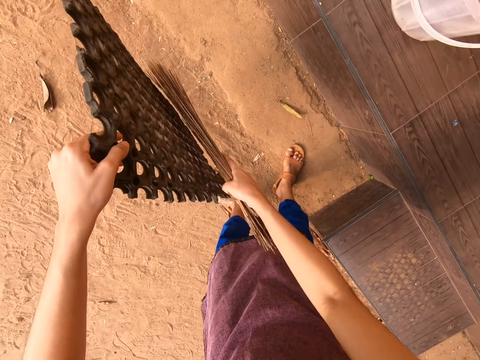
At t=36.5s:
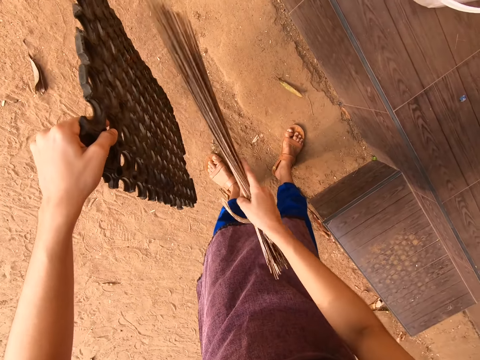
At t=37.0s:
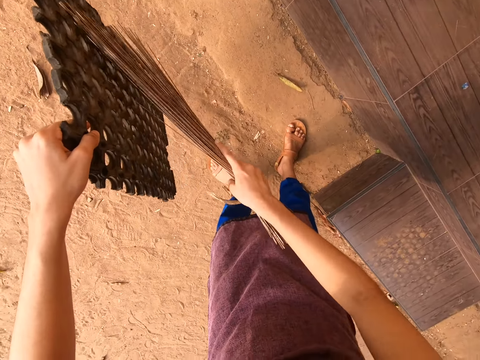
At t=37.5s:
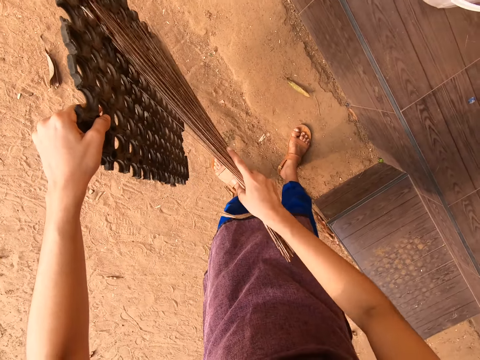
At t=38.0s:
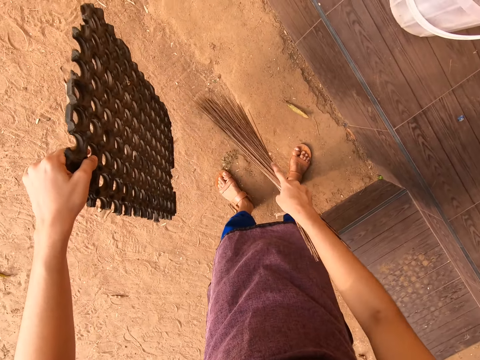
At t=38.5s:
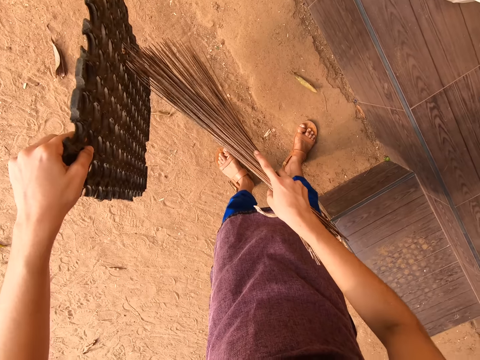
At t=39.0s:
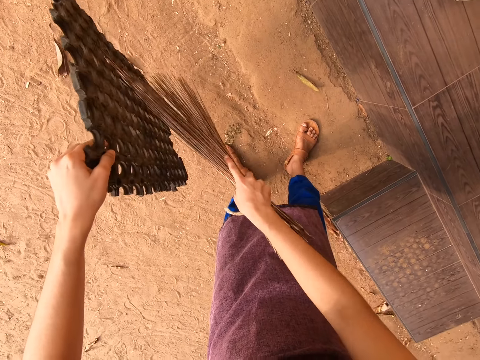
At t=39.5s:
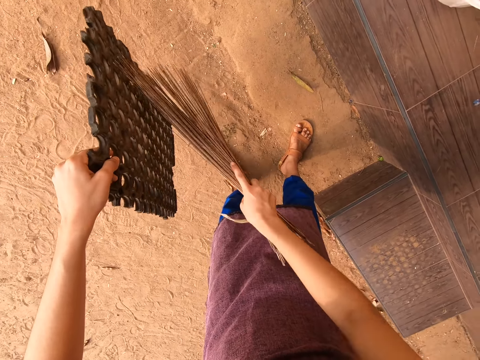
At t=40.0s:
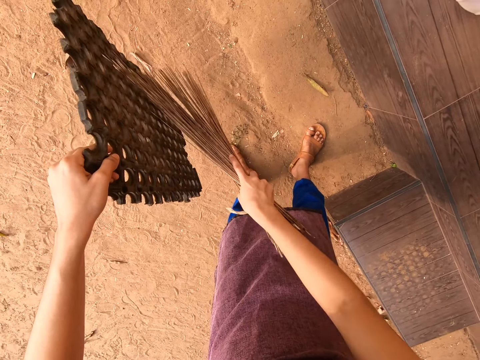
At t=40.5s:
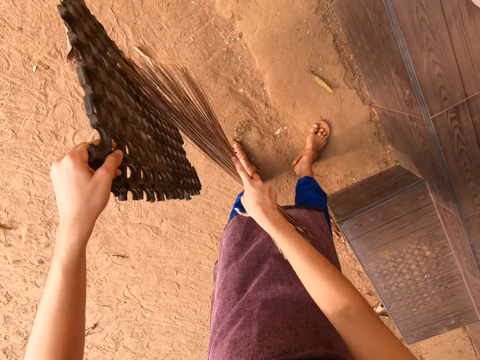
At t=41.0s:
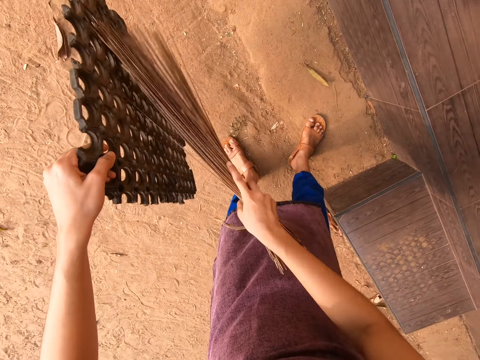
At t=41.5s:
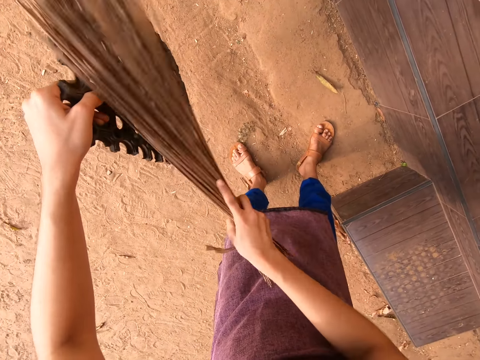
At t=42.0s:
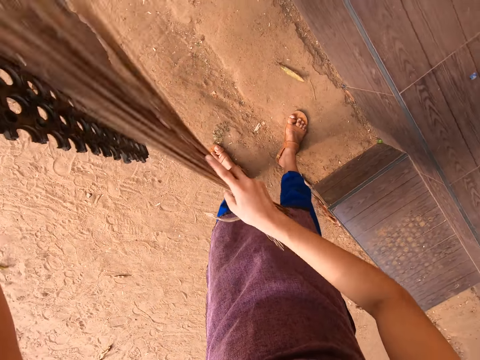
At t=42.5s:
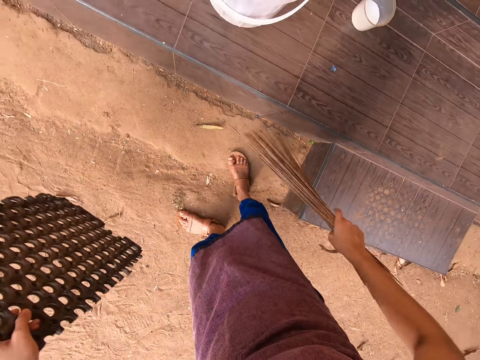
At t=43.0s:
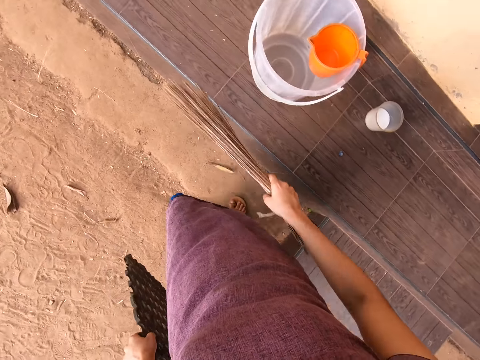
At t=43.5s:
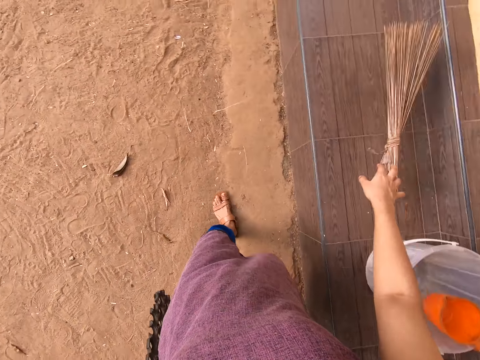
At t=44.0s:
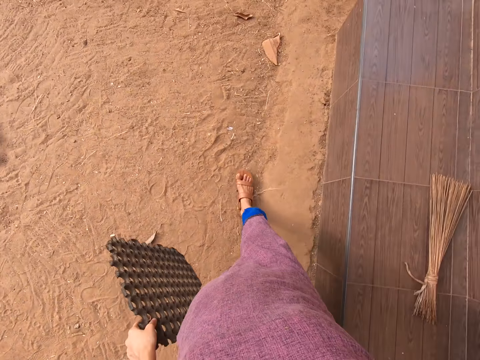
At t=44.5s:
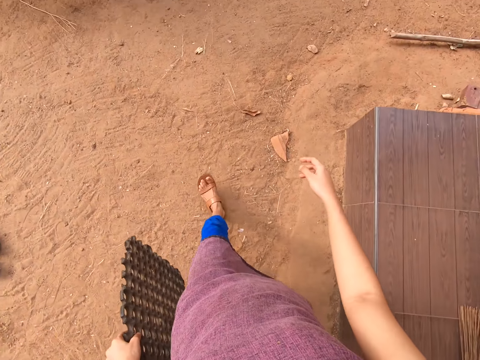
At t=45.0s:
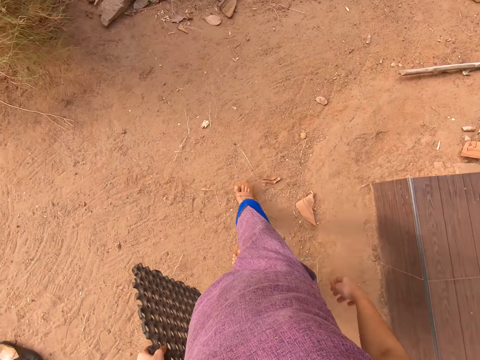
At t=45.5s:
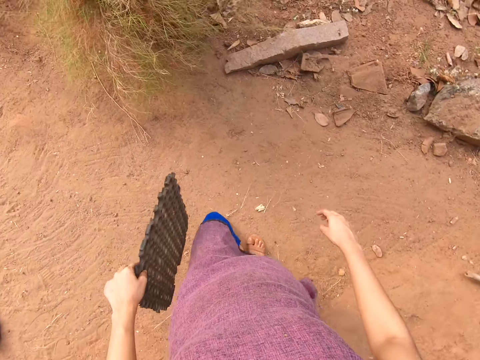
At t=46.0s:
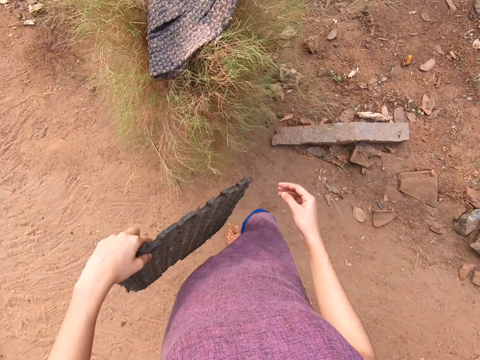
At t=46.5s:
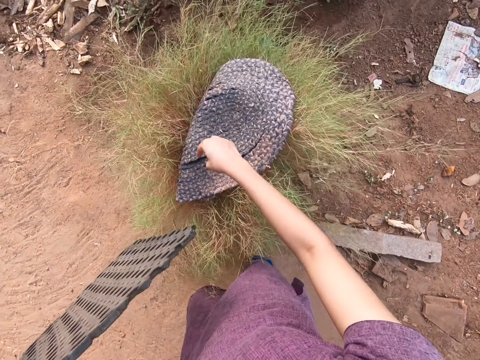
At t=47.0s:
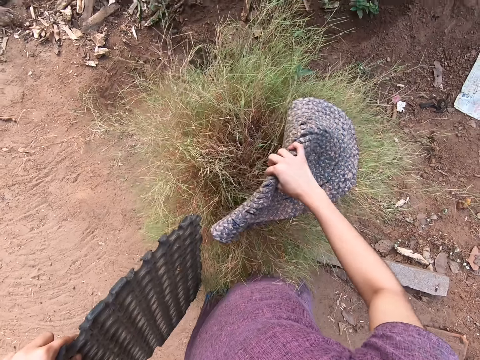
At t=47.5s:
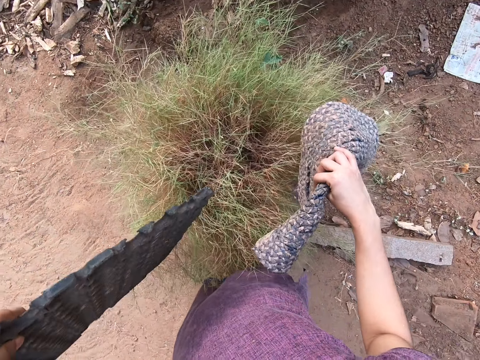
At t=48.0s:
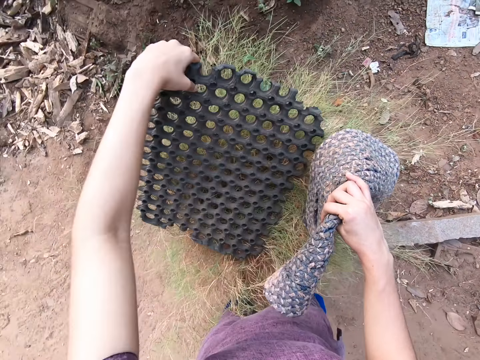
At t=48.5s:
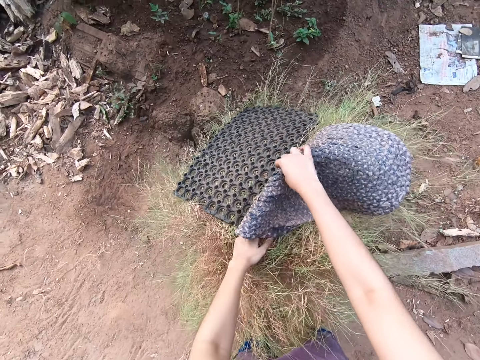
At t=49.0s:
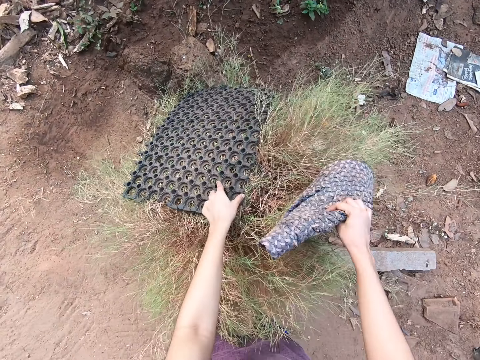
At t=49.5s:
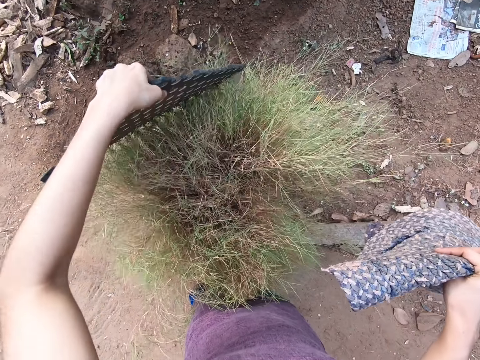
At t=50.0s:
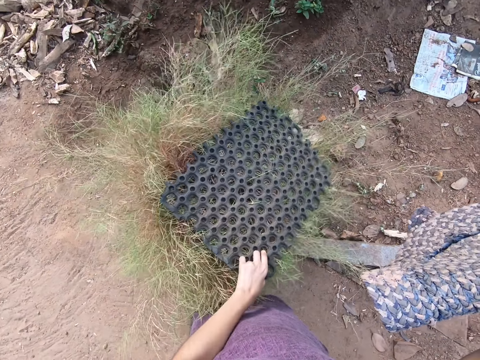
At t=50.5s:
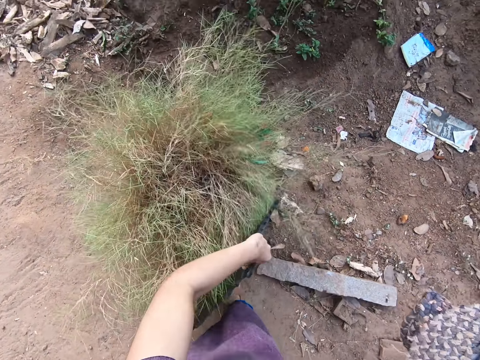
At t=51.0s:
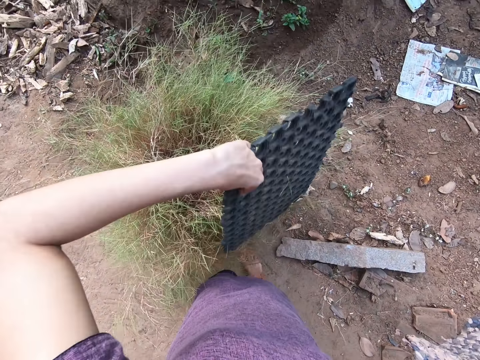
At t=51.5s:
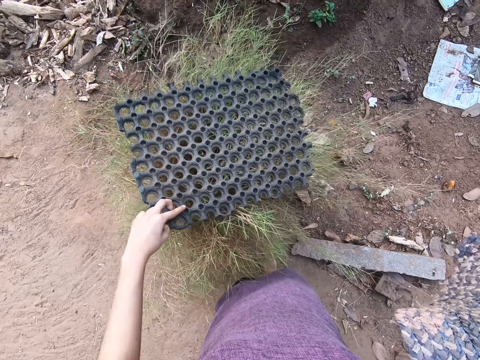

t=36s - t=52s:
The camera wearer walks about outside the house. She drops the broom in her right hand on the doorstep of the house. She picks up the doormat on the tall grass with her right hand. She puts the doormat on the grass and moves the doormat.

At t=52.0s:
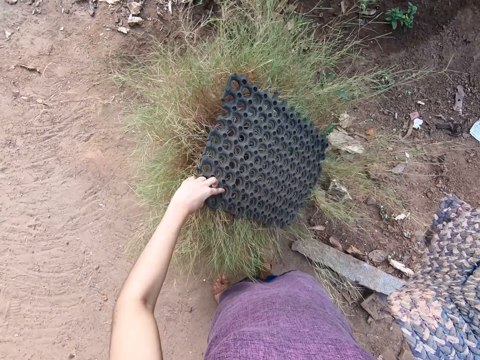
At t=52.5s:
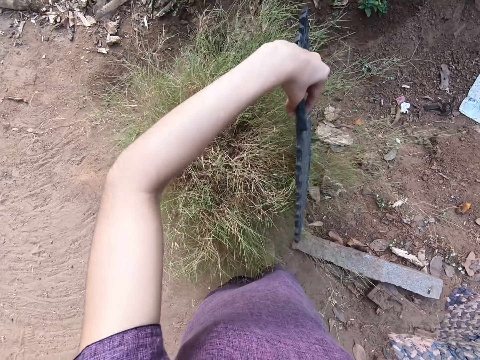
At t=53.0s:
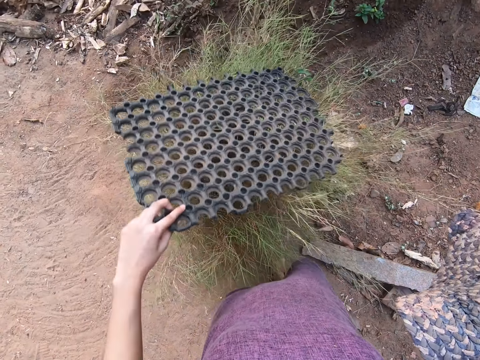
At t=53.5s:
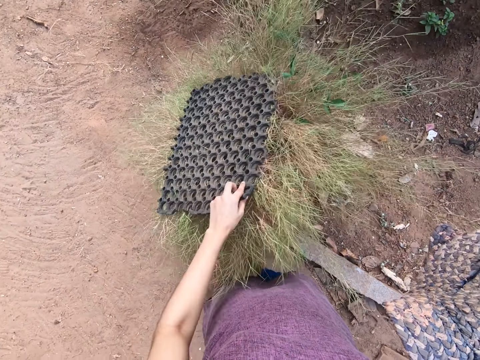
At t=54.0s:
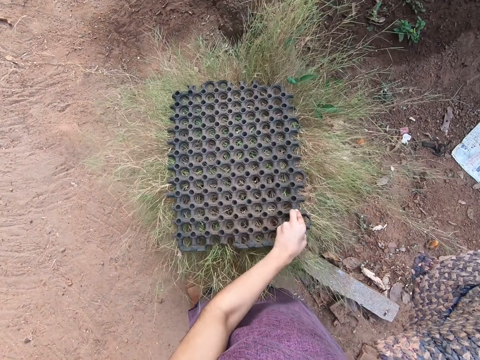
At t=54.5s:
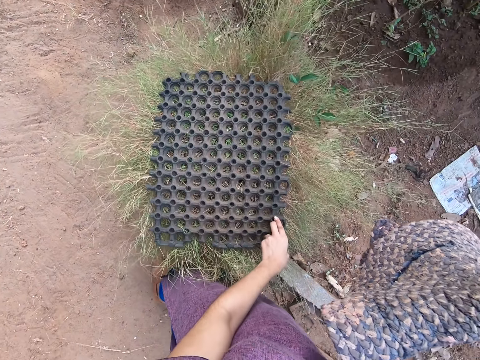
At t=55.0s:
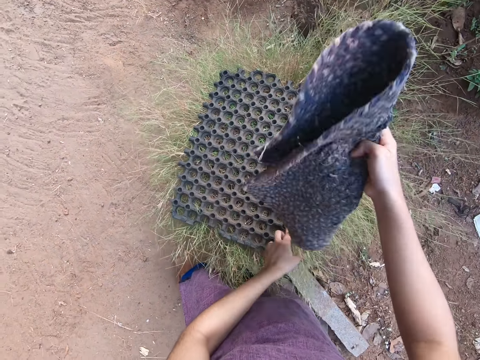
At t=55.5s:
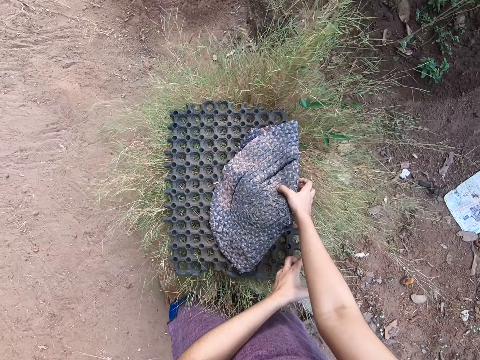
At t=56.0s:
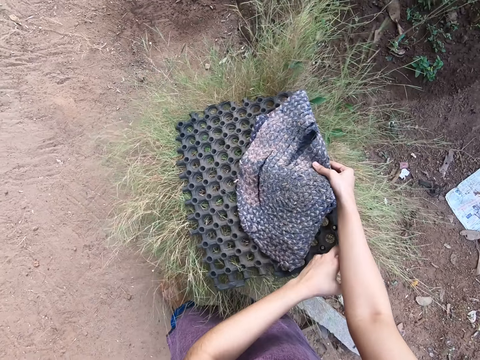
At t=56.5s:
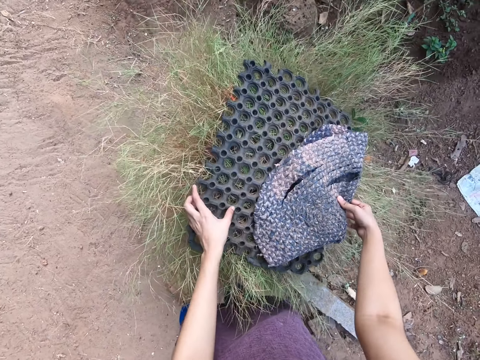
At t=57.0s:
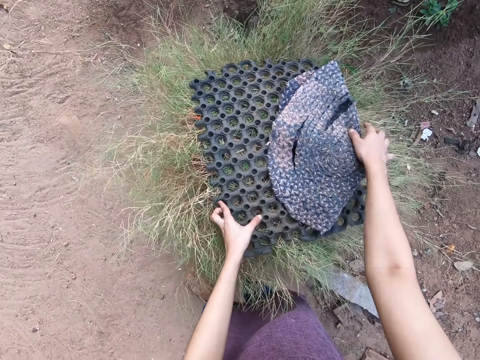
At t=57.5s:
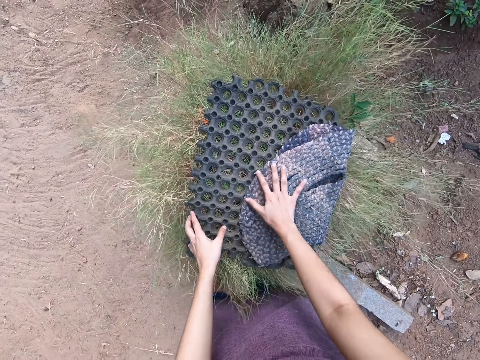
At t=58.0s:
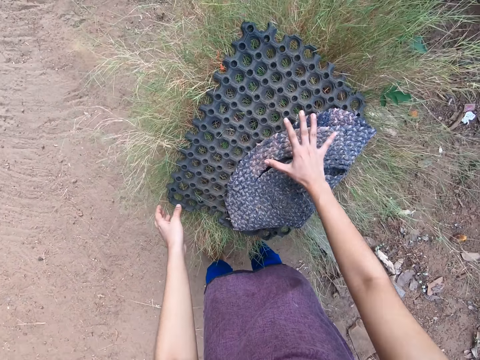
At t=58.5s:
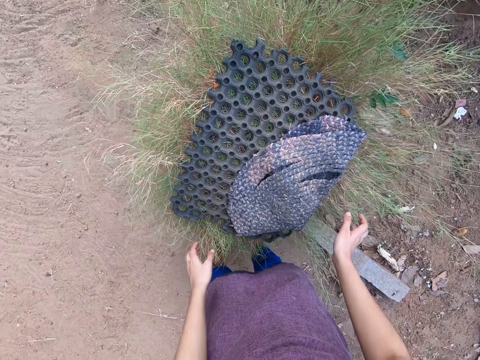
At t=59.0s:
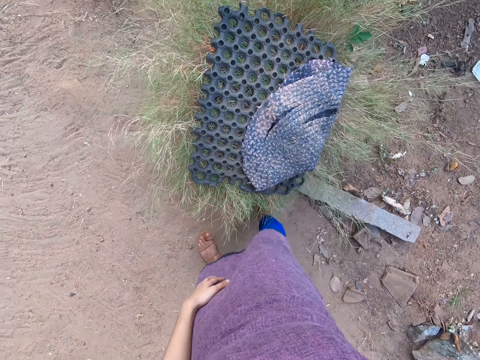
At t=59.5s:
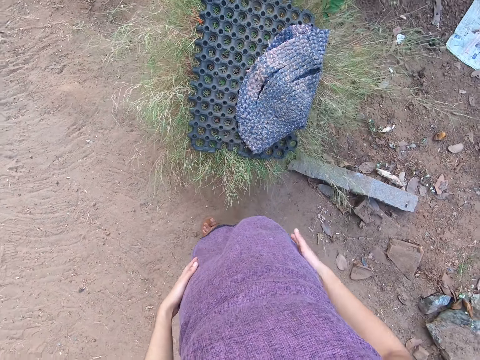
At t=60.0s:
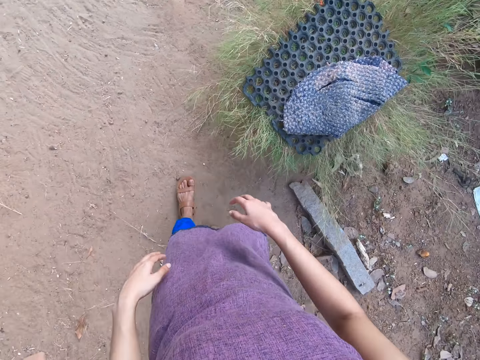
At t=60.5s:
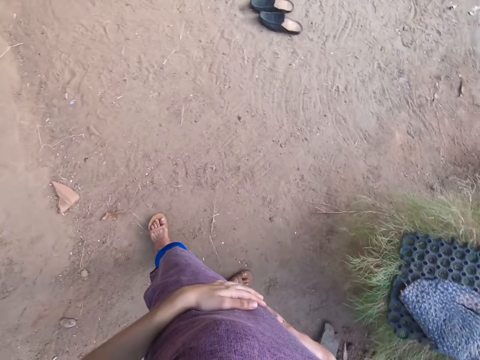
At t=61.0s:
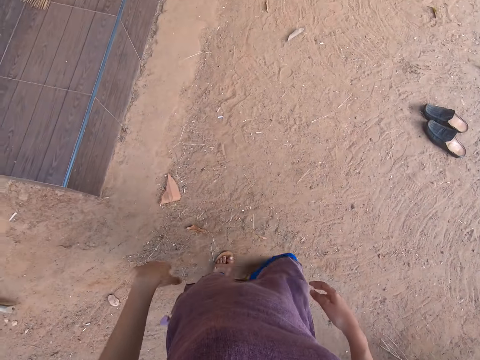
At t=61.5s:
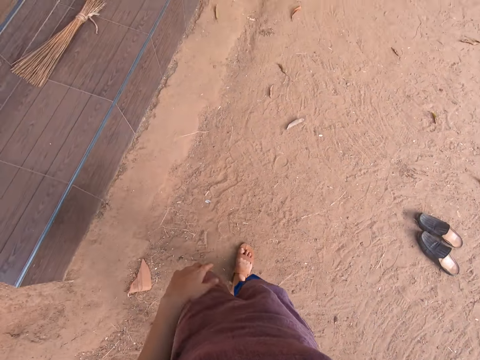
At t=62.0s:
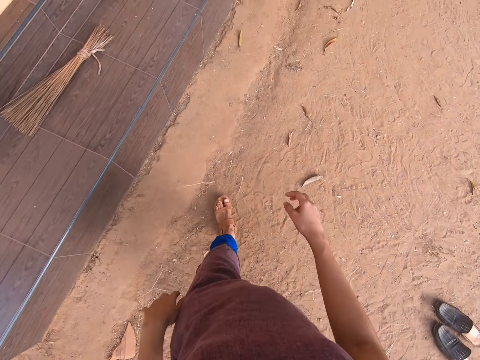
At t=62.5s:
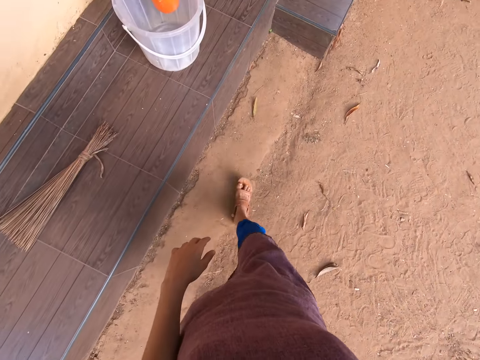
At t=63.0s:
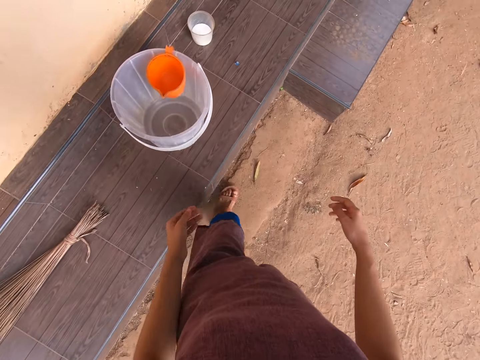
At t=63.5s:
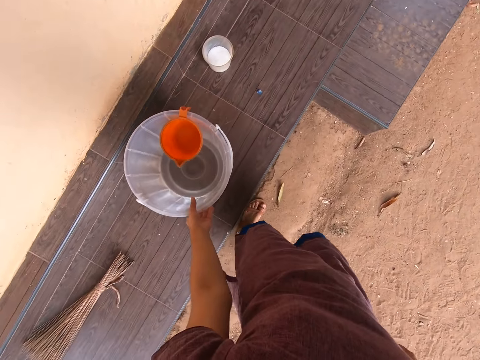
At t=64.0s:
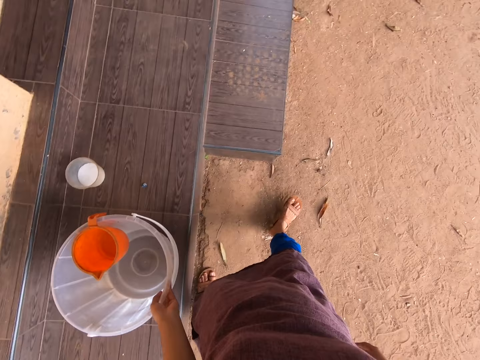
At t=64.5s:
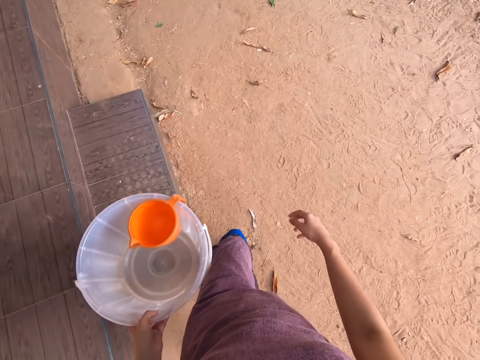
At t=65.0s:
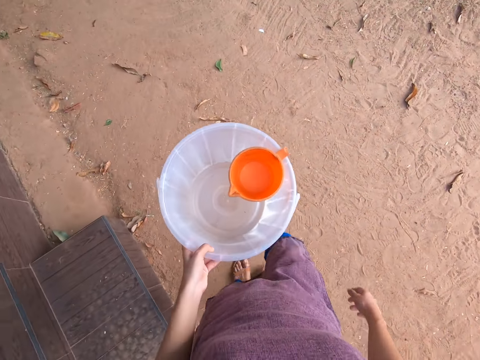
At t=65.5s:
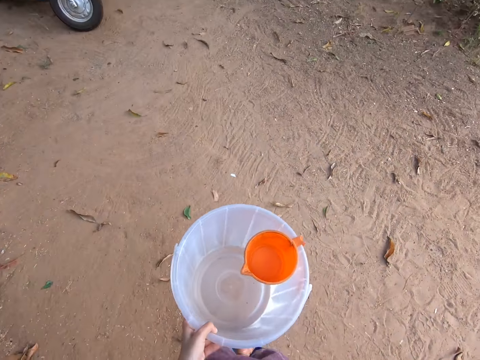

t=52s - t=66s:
The camera wearer places the doormat in her left hand on the tall grass. She places the doormat in her right hand on the doormat on the tall grass. She adjusts the doormats with both hands. She moves the leg. She walks about outside the house. She picks a bucket off the doorstep with her left hand. She walks about outside the house.
